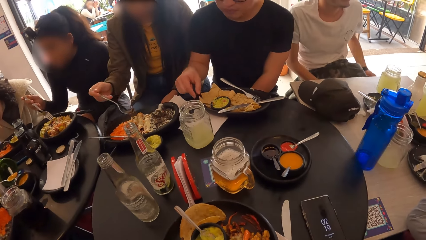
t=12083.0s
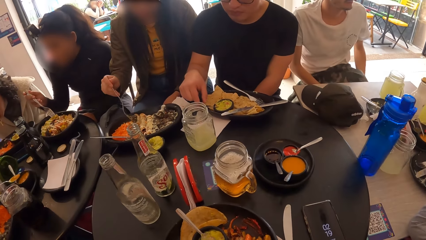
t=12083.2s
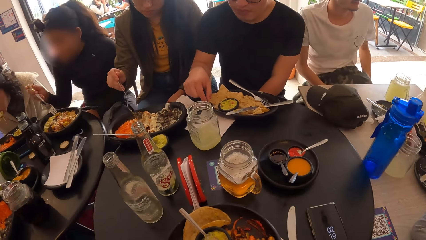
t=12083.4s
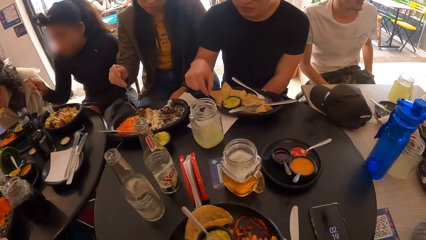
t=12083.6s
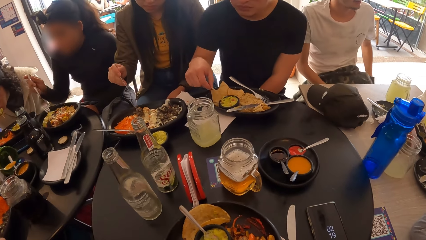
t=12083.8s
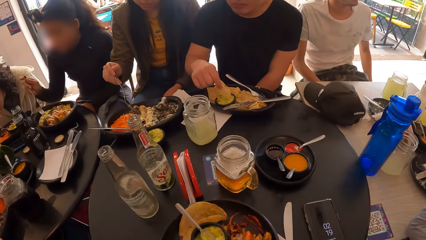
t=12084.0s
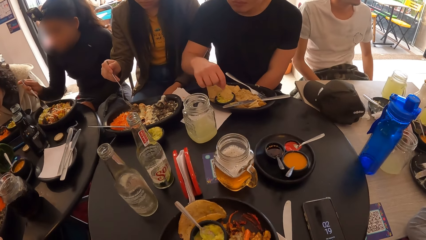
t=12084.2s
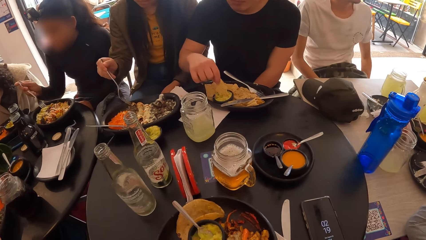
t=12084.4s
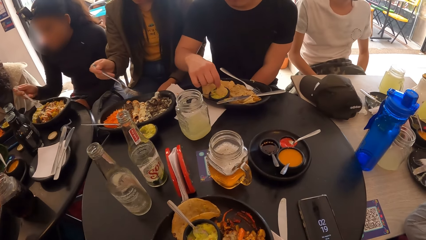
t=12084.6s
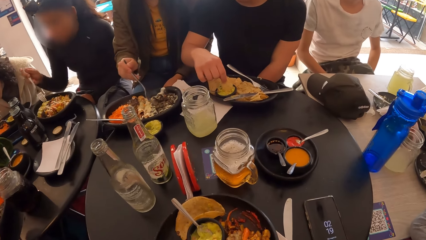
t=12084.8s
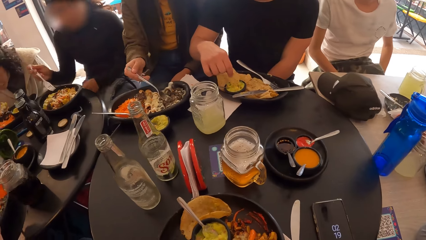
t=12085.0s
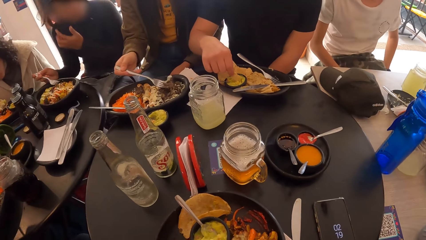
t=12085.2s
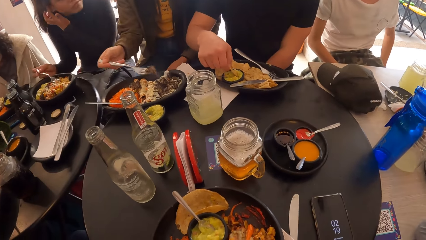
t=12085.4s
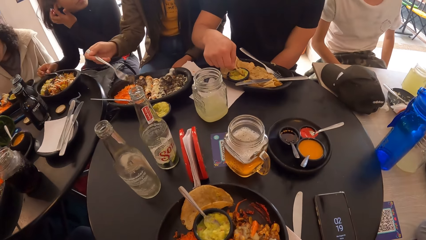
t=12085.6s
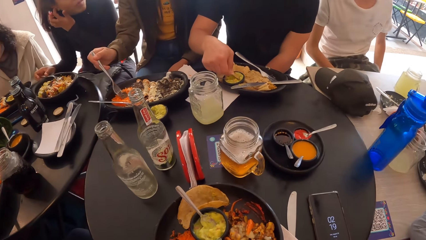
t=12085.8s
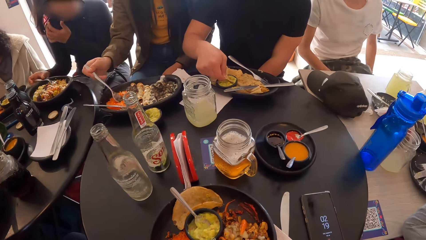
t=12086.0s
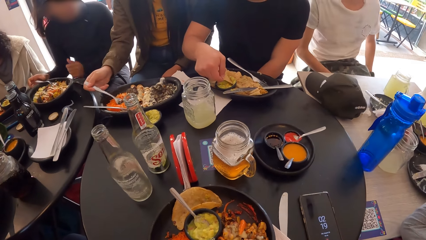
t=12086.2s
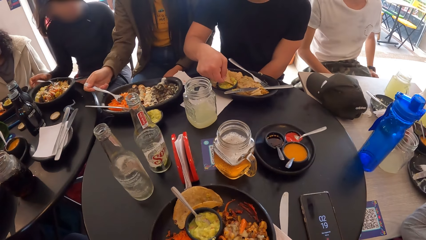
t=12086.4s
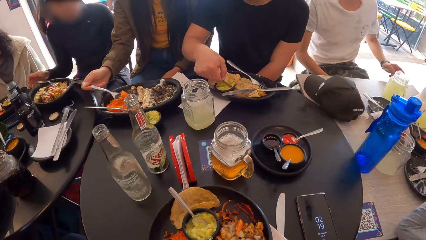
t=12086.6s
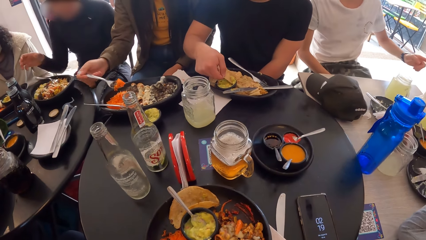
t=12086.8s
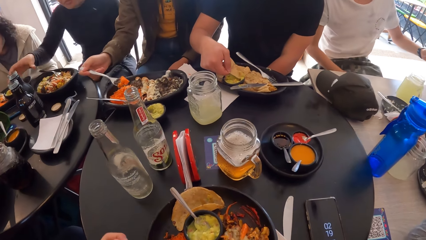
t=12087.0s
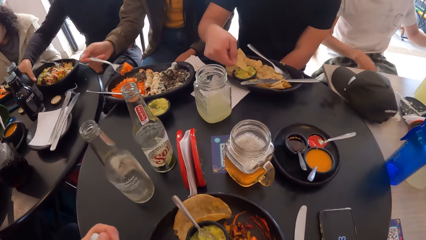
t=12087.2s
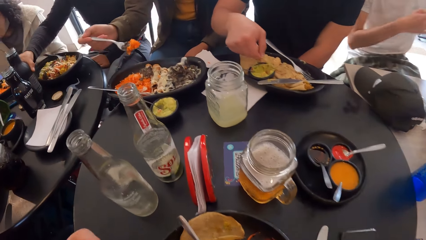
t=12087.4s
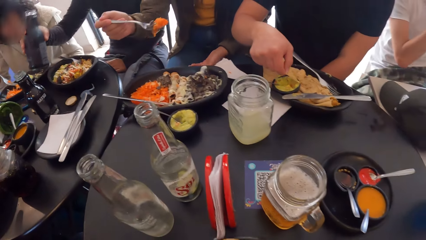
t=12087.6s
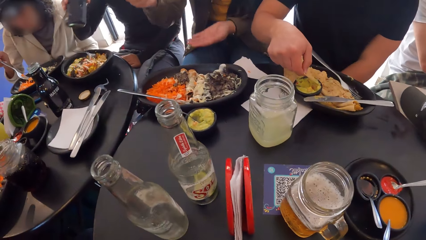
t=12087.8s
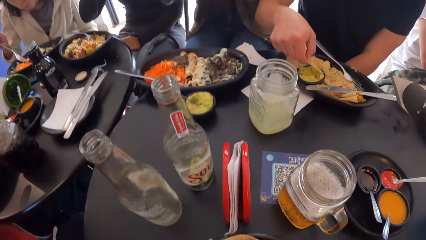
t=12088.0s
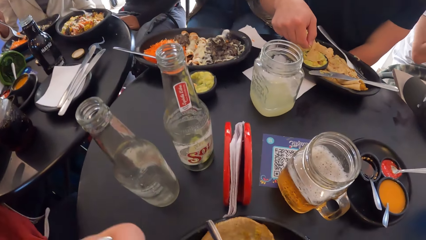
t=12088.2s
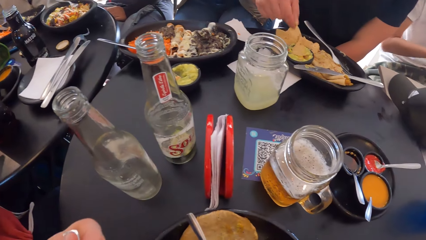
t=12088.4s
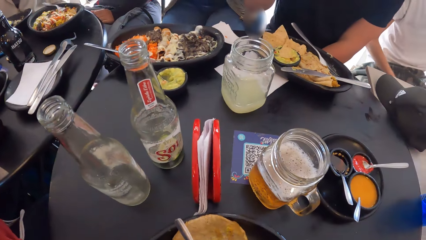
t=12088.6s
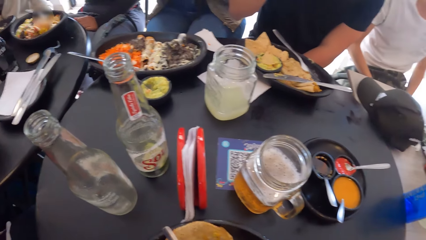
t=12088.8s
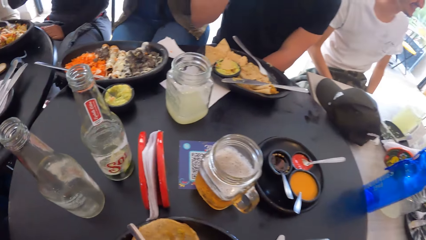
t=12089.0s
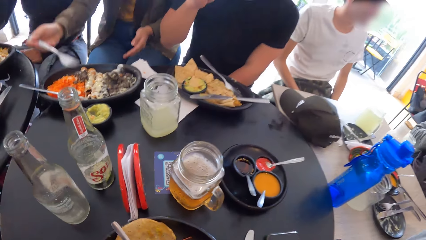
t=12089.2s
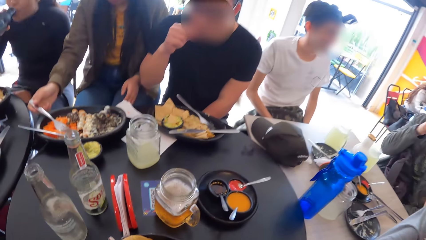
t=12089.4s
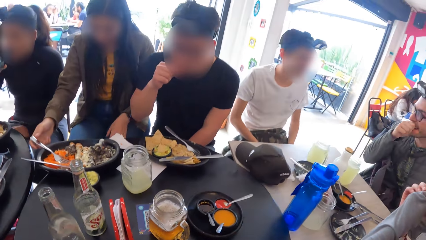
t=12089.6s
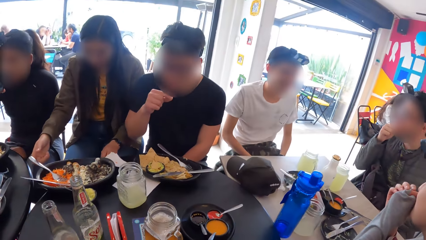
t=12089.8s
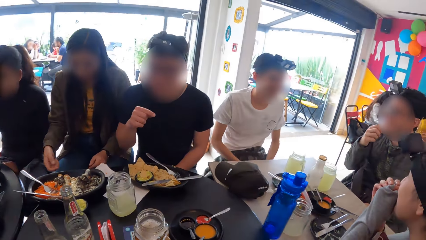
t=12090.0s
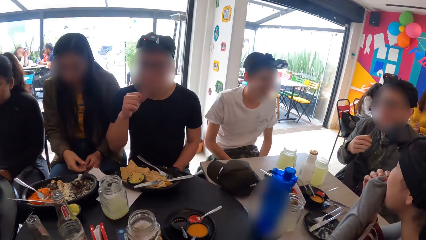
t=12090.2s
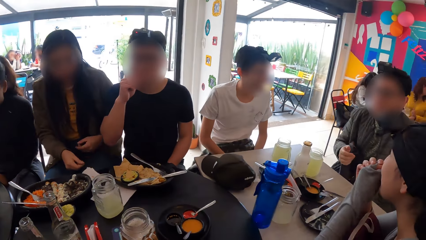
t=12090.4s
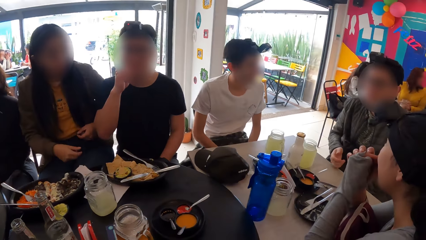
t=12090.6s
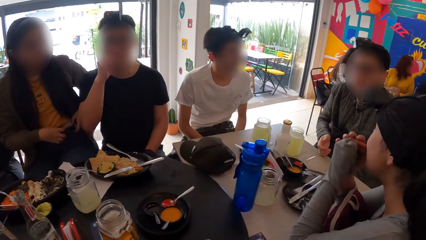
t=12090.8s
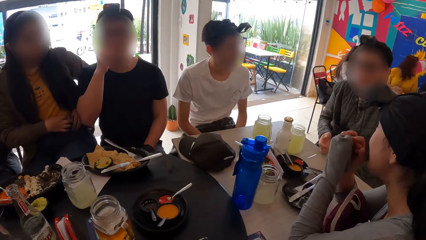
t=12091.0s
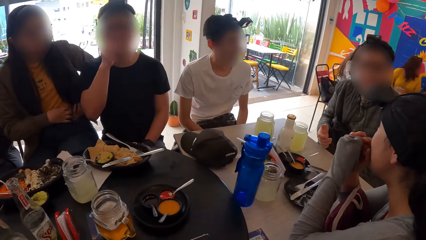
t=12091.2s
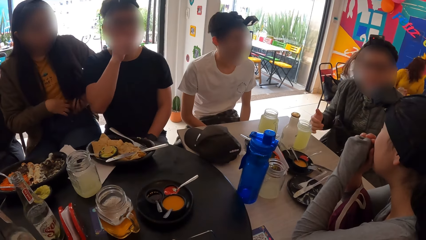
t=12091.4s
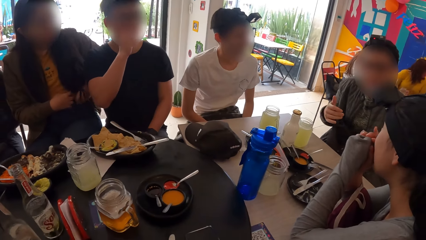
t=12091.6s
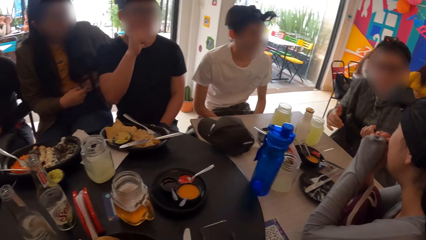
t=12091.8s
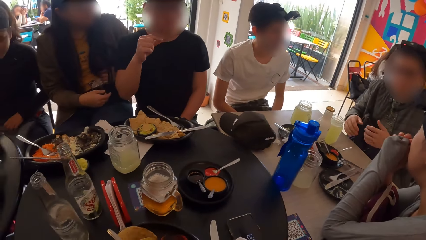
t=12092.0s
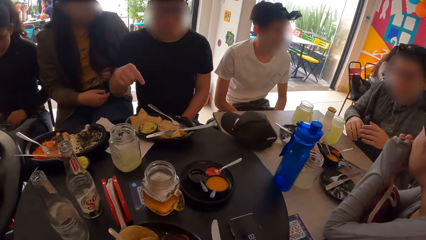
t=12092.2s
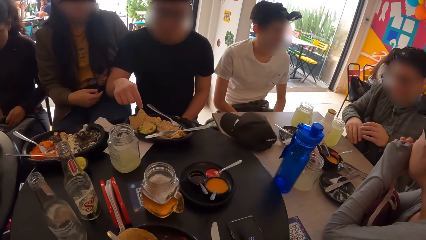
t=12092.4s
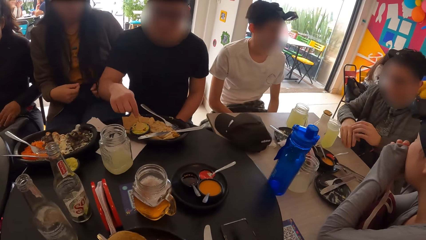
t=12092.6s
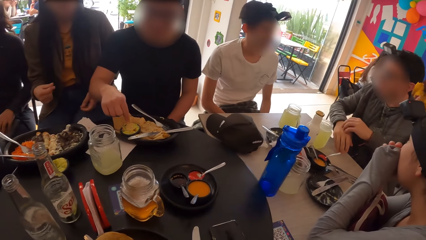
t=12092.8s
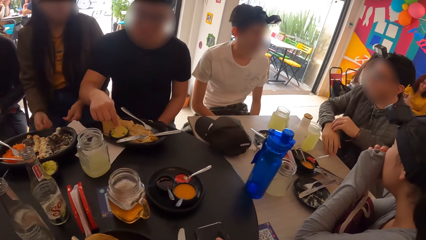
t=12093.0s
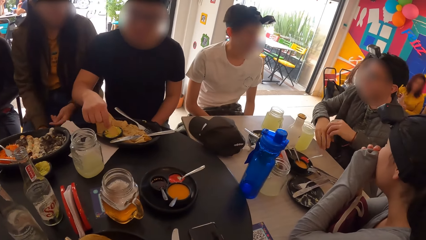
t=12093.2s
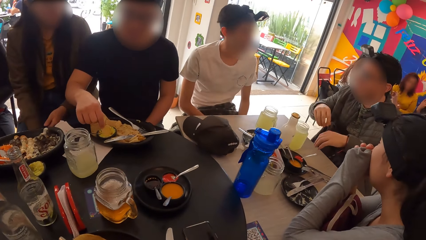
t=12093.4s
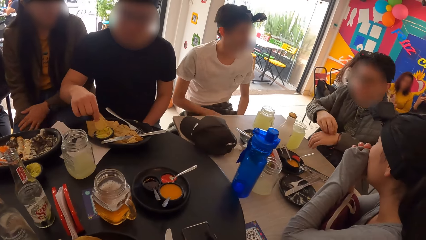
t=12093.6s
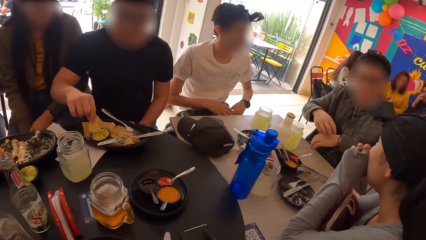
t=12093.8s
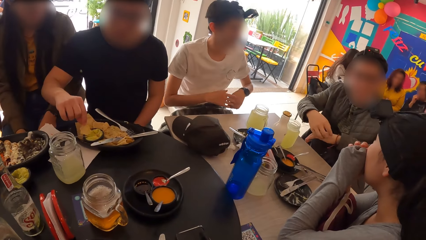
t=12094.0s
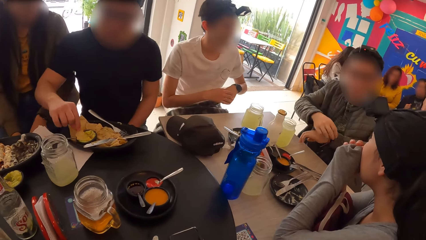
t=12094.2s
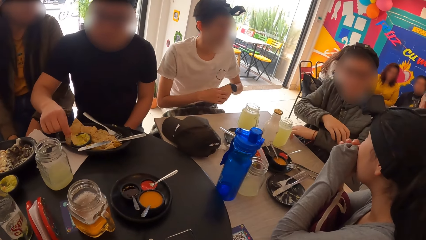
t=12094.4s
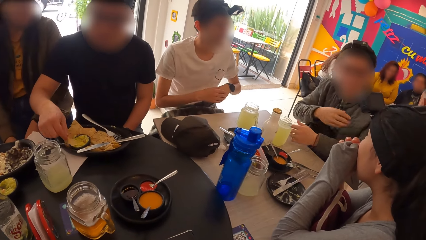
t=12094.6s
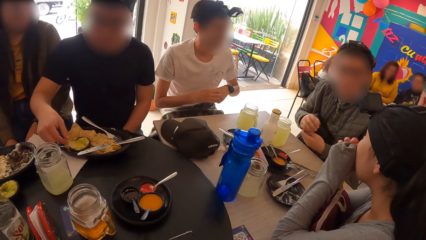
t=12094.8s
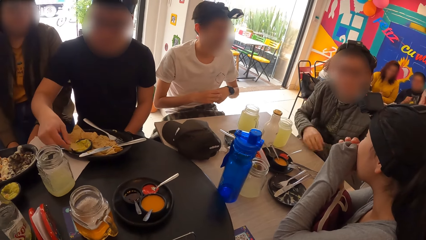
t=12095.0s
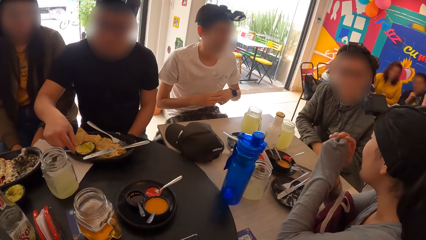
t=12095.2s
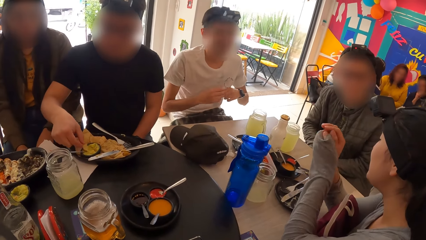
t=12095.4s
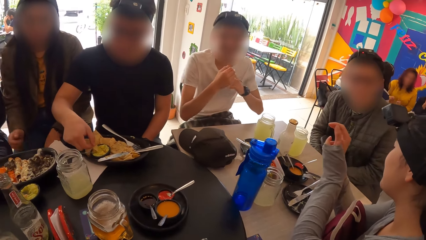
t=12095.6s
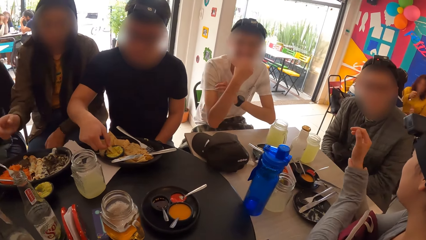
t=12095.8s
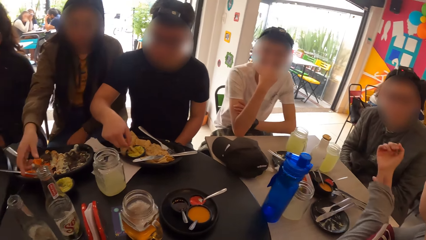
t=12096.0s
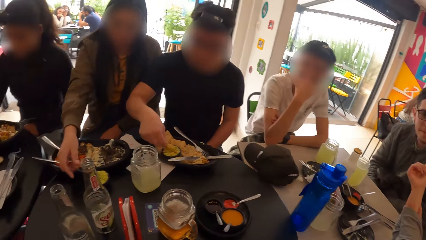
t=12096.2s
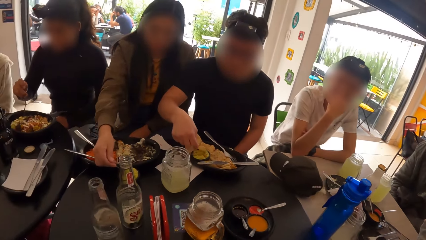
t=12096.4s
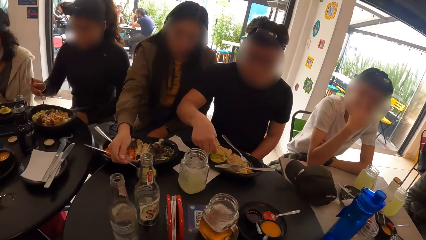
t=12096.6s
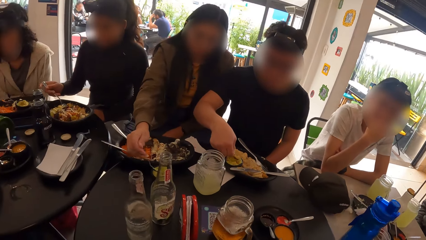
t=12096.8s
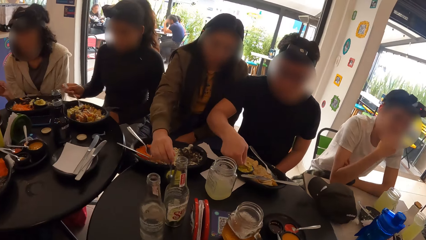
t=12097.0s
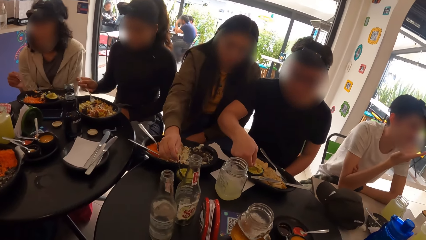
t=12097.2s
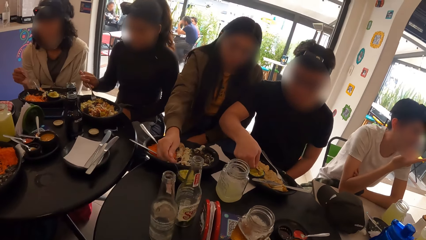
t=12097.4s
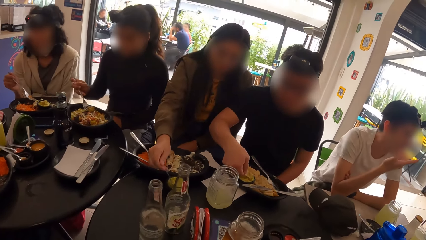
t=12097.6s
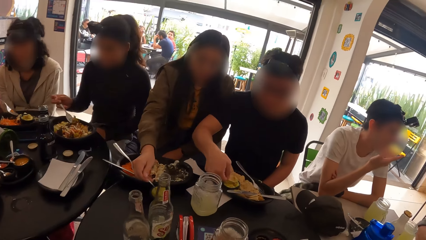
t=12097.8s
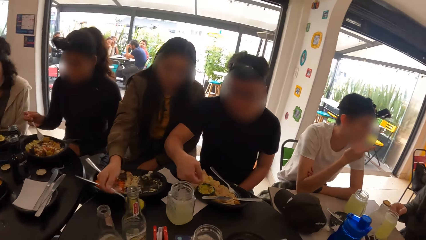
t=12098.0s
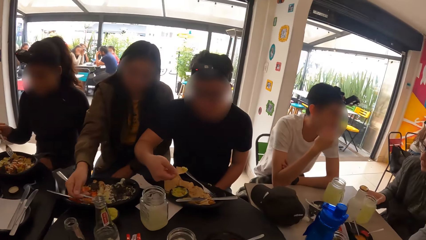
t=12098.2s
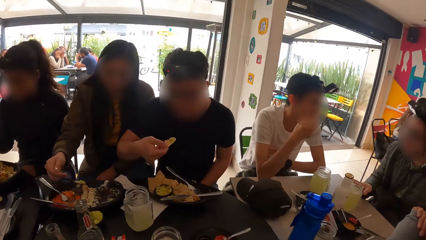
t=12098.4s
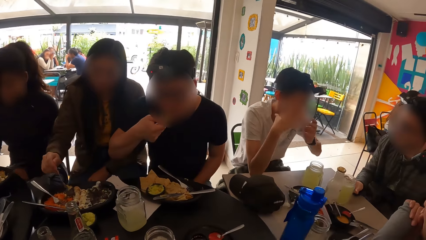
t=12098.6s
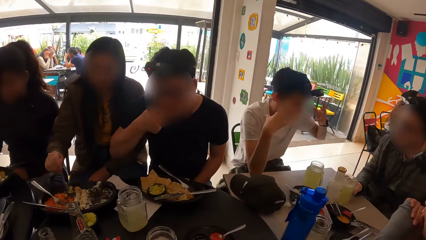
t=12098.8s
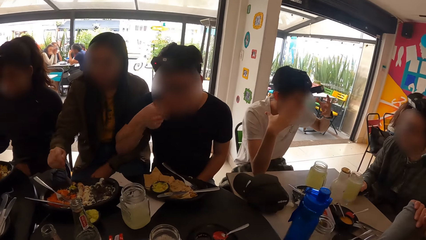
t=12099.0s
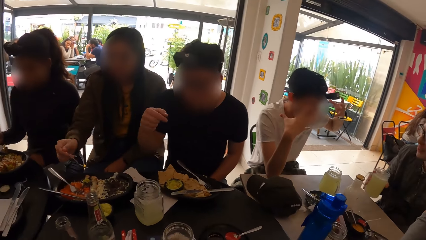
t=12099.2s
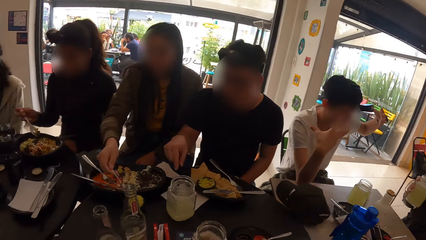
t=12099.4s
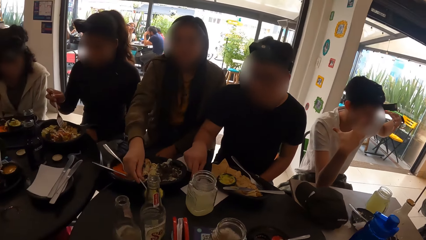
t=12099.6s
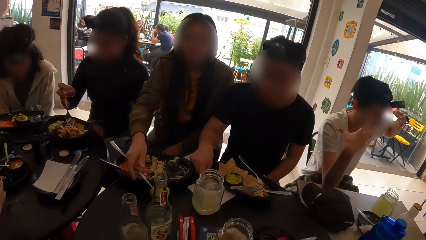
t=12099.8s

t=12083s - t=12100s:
The camera wearer looks at the table and leans forward. They move the left hand and look around. They look around.
